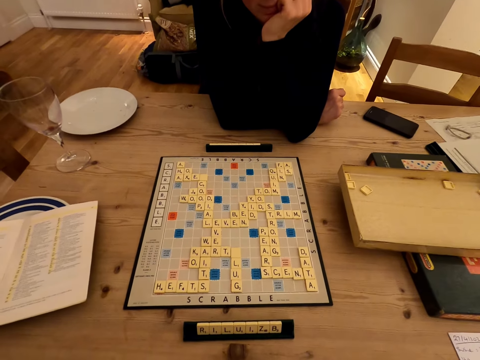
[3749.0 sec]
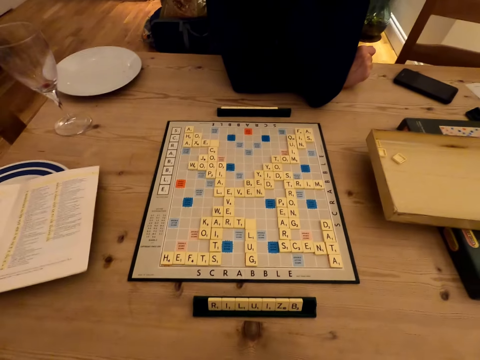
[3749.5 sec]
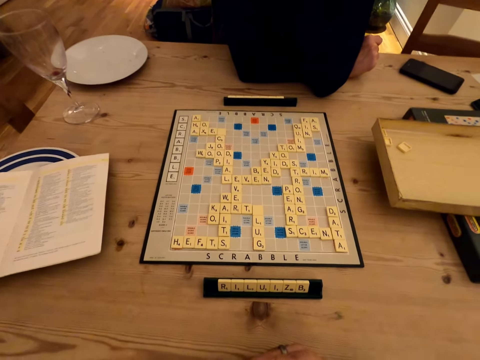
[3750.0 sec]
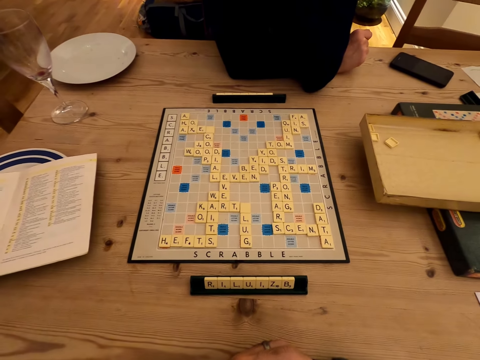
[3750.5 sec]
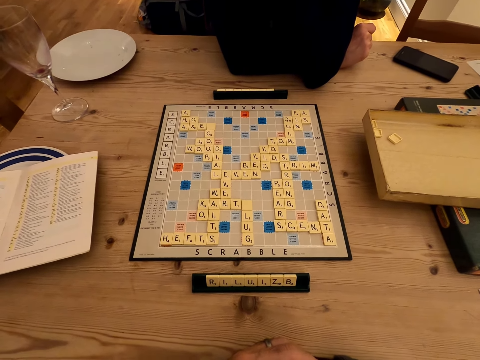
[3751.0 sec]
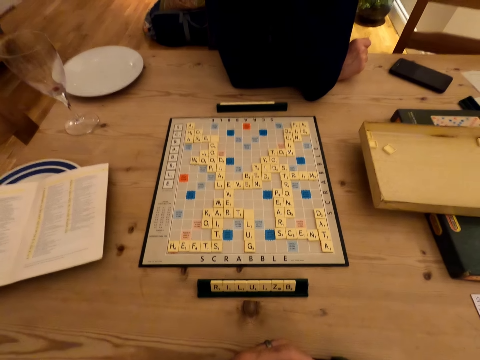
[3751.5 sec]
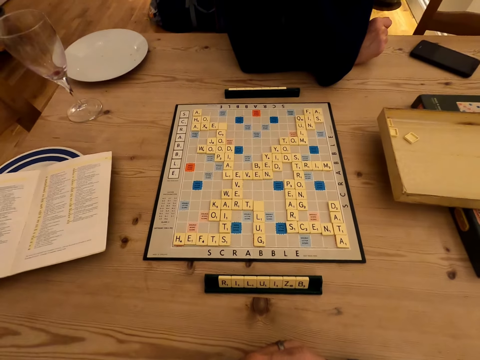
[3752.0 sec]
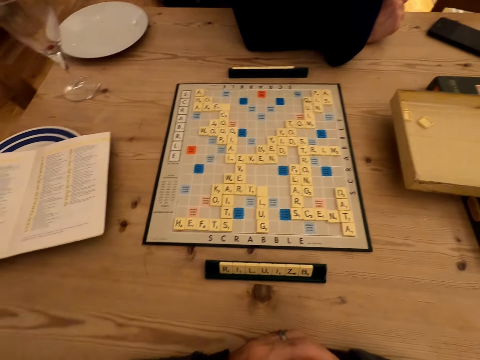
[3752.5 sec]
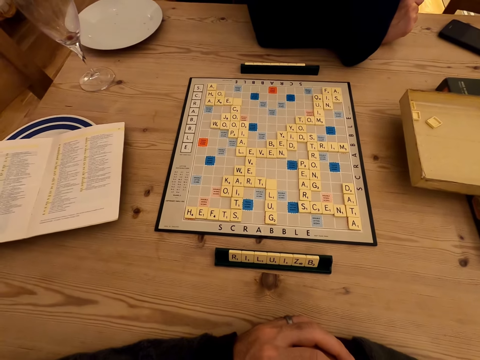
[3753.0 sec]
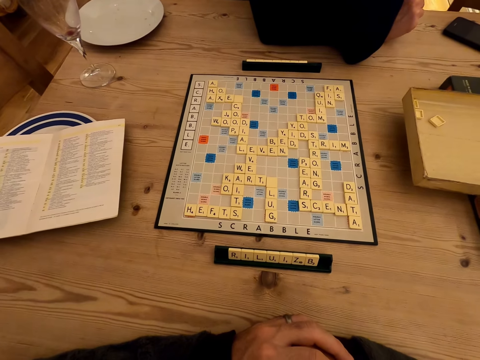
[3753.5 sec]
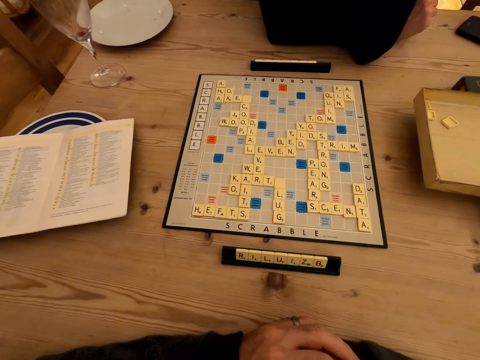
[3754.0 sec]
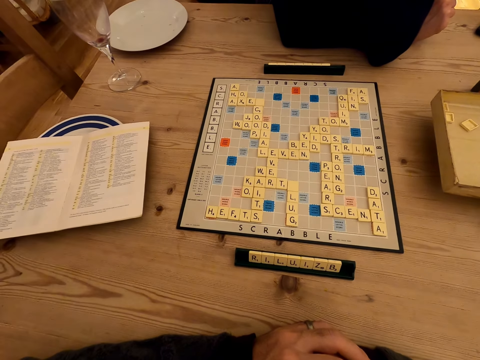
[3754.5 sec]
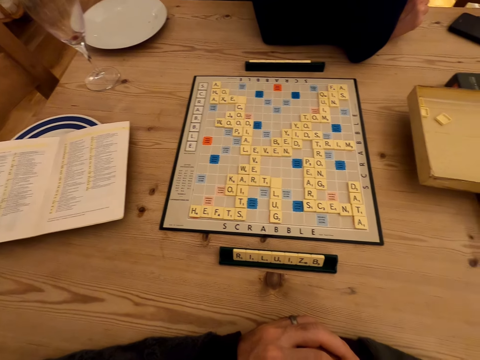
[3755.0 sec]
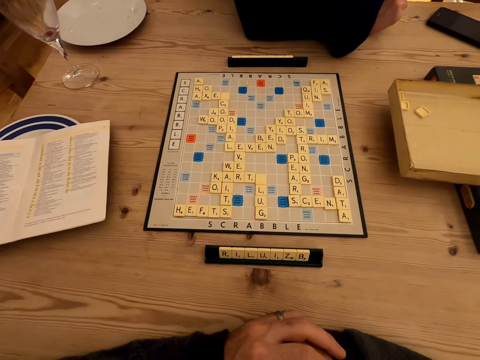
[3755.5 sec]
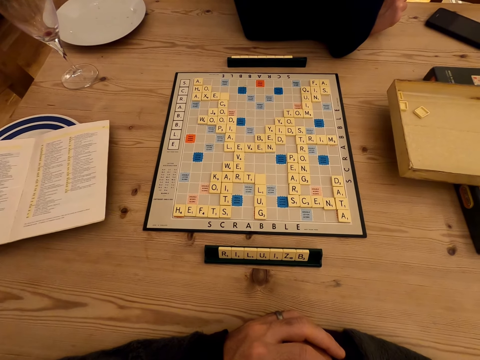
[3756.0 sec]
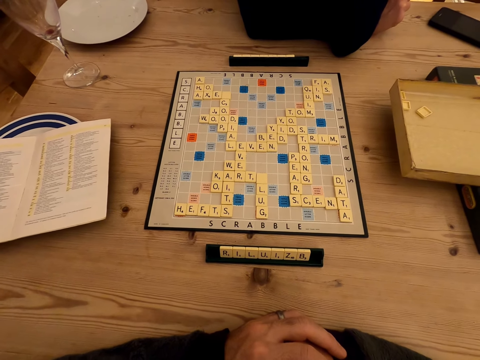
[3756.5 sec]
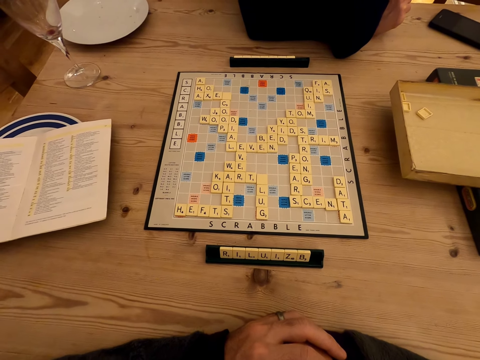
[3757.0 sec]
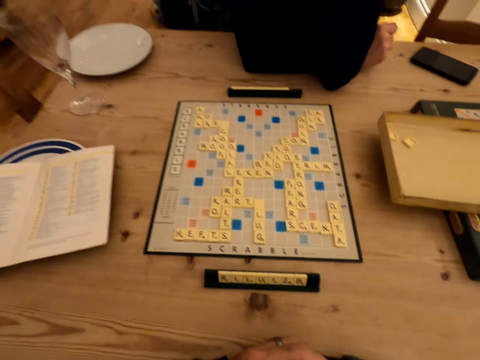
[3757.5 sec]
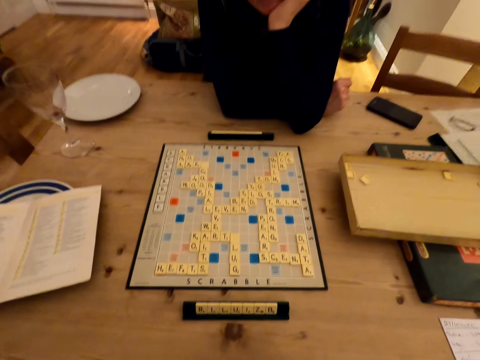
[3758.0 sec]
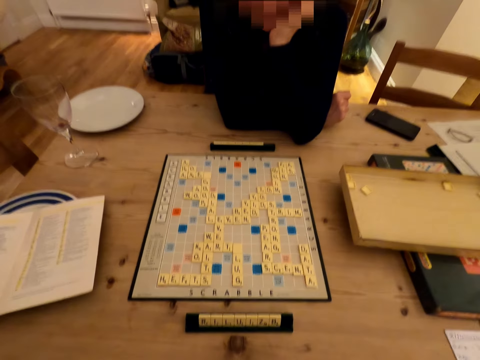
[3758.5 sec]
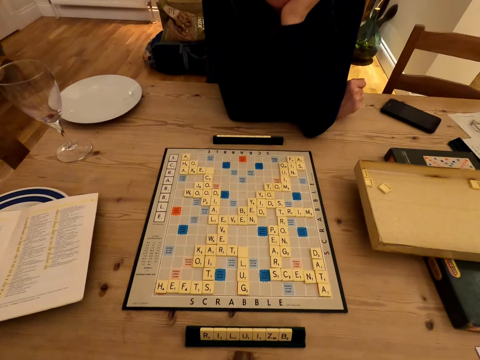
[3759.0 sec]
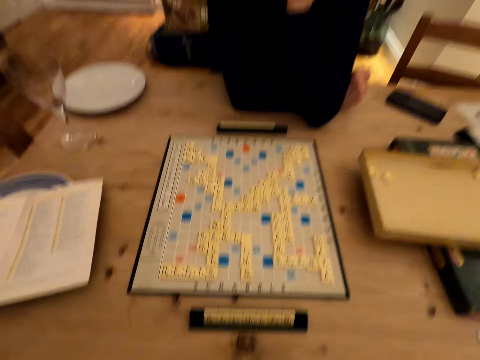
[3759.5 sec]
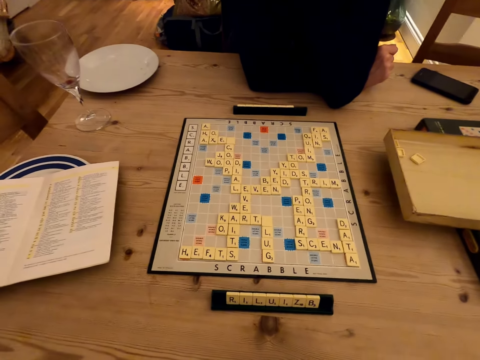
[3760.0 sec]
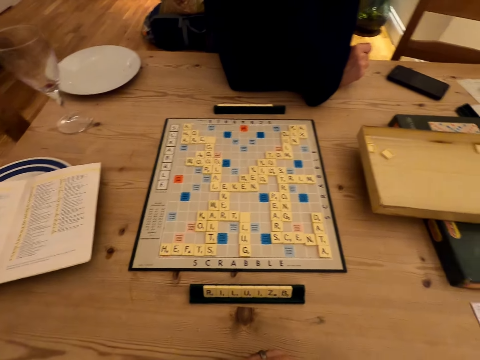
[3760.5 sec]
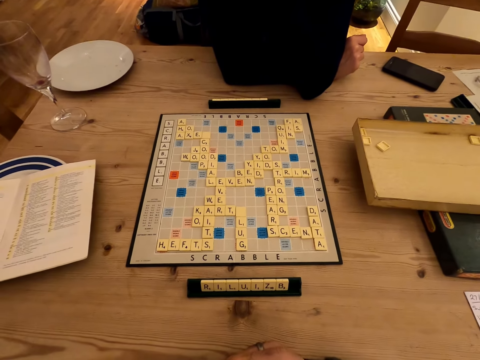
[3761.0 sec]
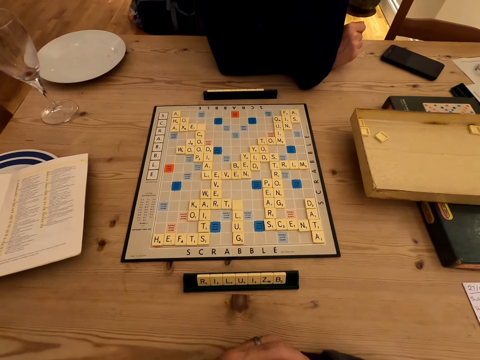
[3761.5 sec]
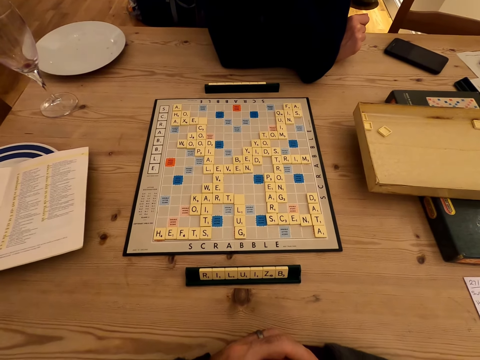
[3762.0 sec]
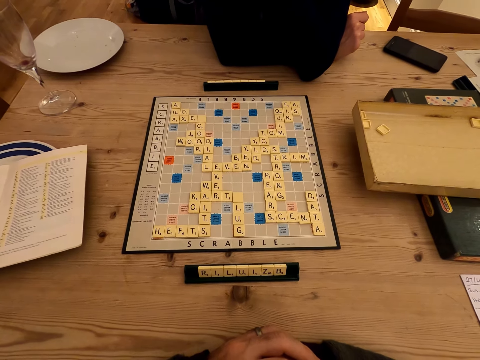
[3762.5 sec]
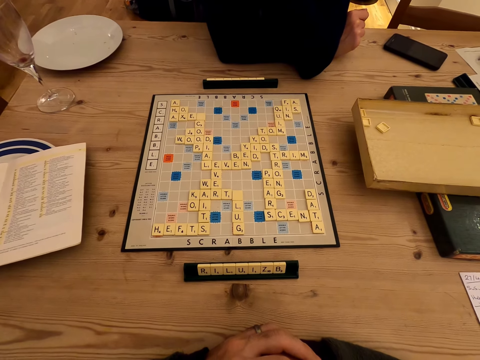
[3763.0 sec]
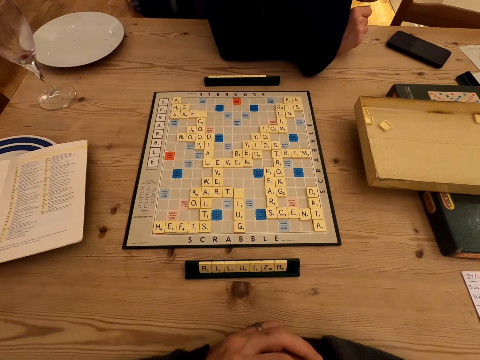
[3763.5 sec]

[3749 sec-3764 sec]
The camera wearer converses with a woman. The woman responds to the camera wearer. The camera wearer converses with the woman.

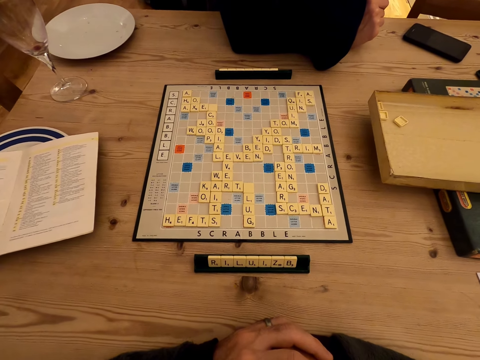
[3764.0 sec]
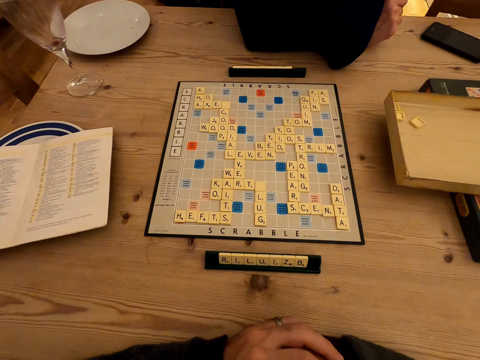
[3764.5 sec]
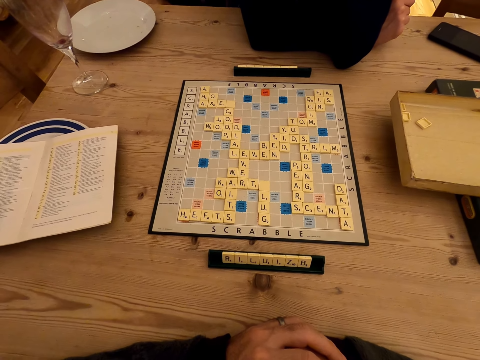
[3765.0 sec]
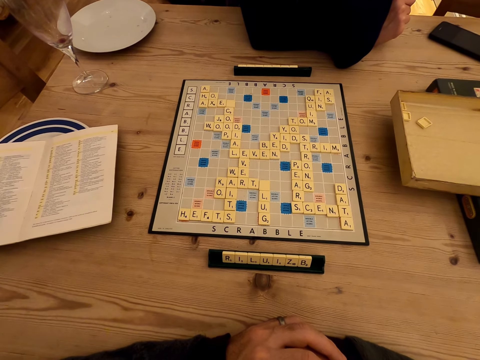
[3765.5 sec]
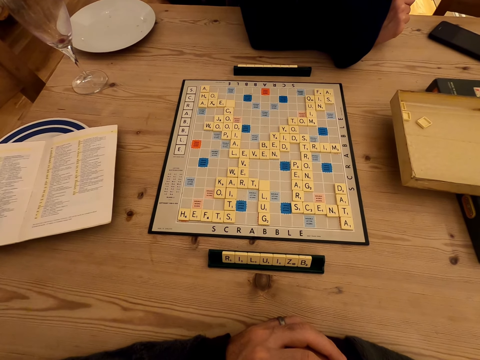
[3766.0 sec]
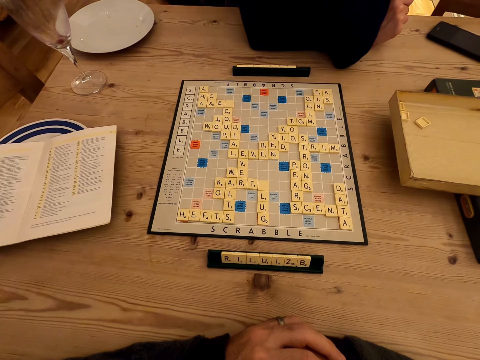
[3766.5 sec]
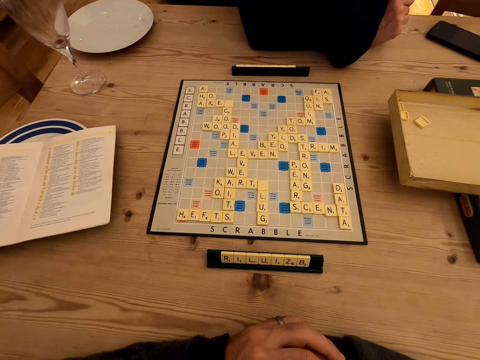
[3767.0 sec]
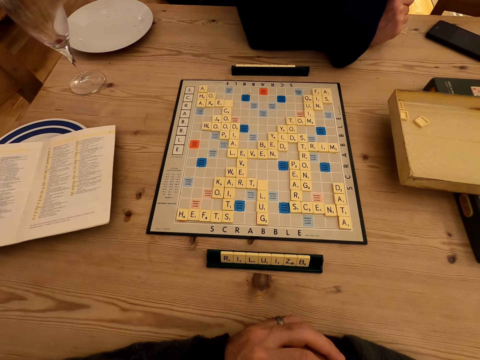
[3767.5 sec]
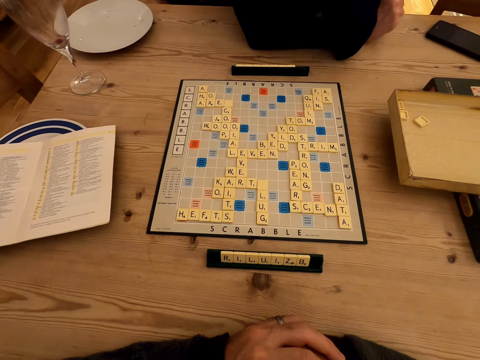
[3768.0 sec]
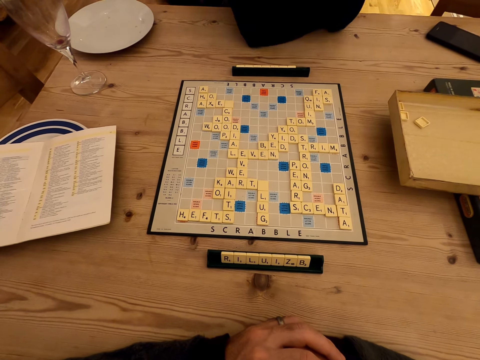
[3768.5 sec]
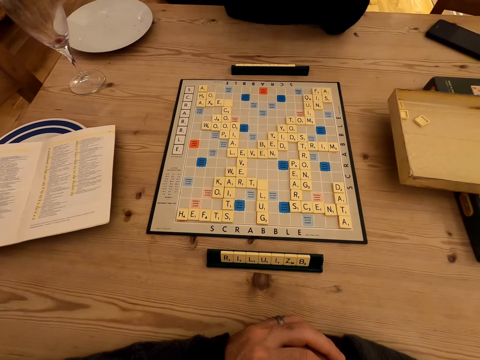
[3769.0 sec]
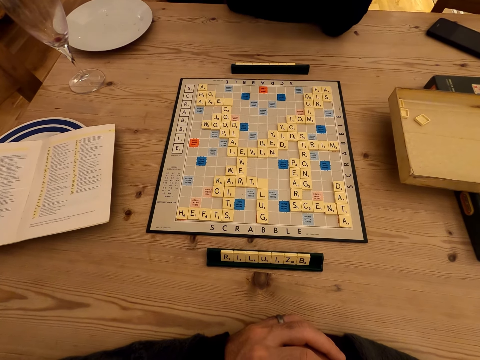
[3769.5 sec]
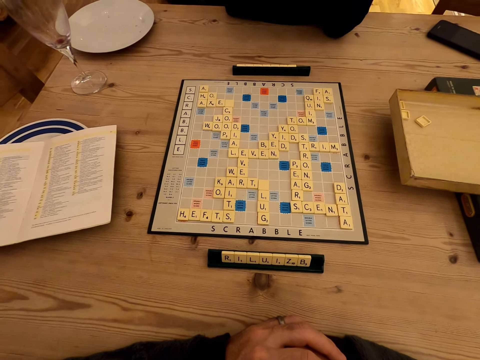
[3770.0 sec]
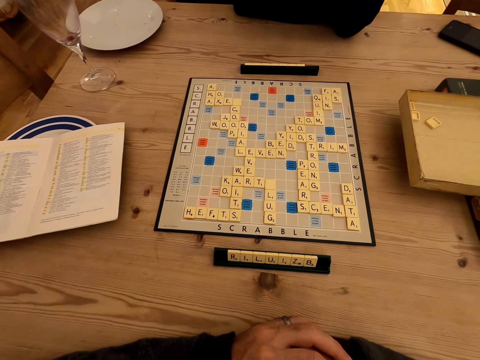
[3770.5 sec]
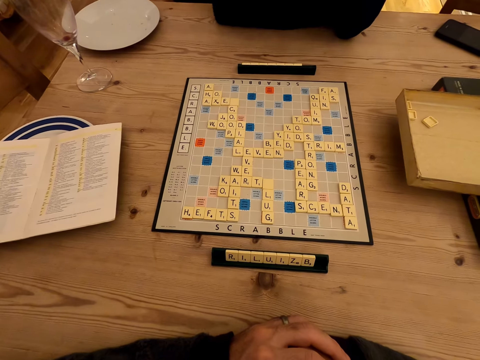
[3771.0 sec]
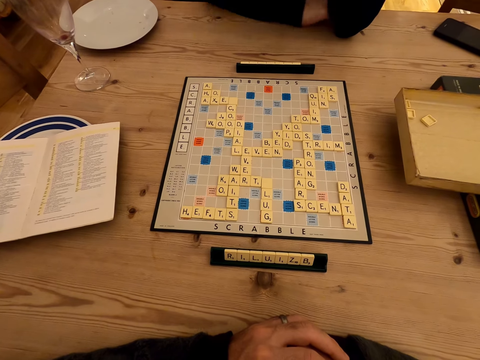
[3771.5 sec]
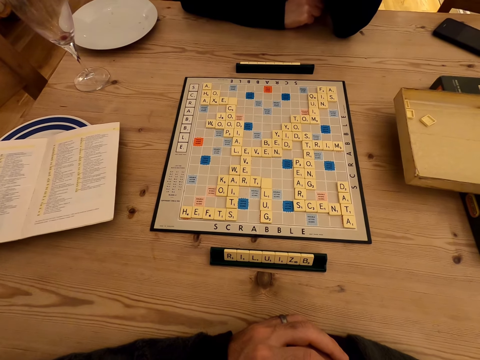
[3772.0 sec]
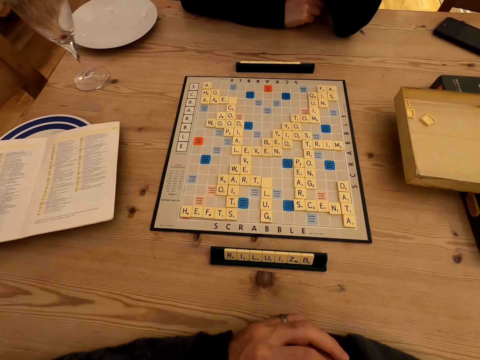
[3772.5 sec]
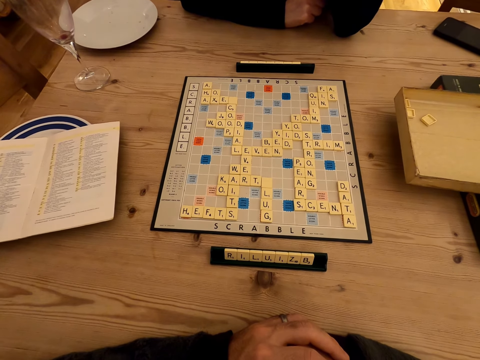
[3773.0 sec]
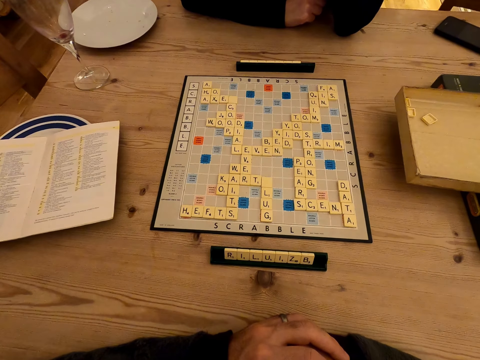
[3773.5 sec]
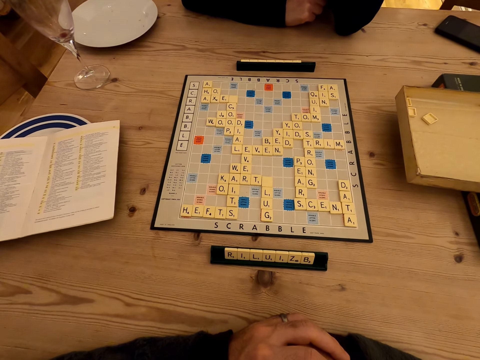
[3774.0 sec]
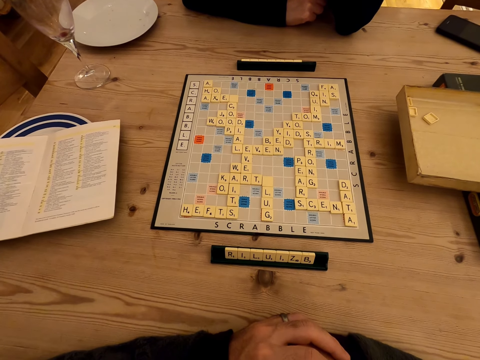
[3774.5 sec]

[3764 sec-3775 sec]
The camera wearer moves their hands. They look at the scrabble board.
